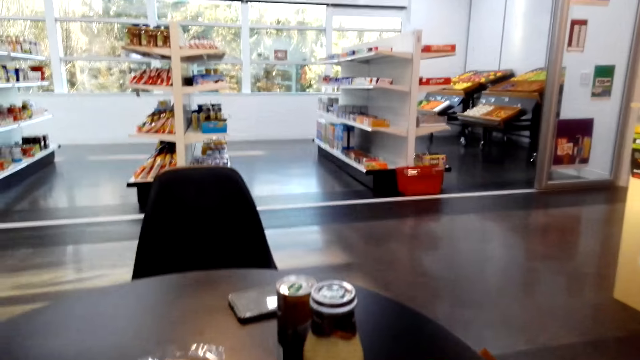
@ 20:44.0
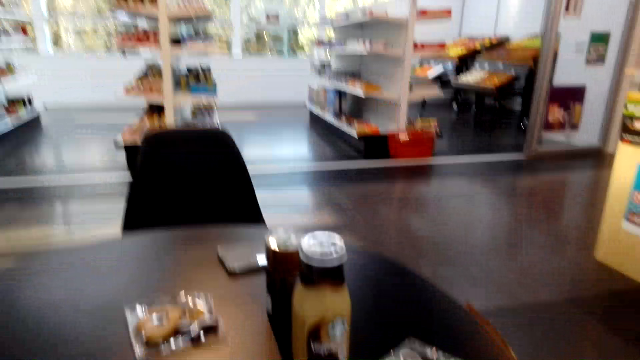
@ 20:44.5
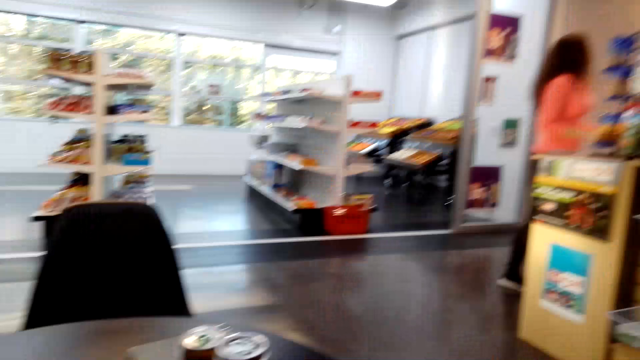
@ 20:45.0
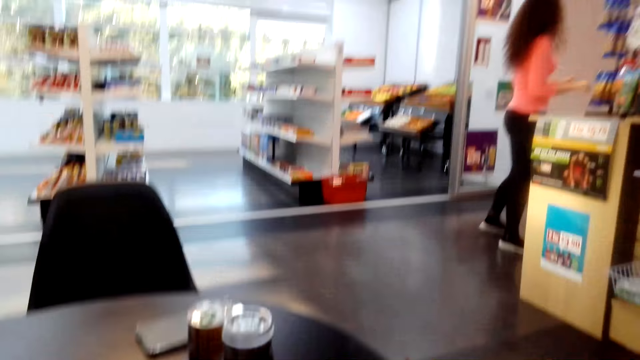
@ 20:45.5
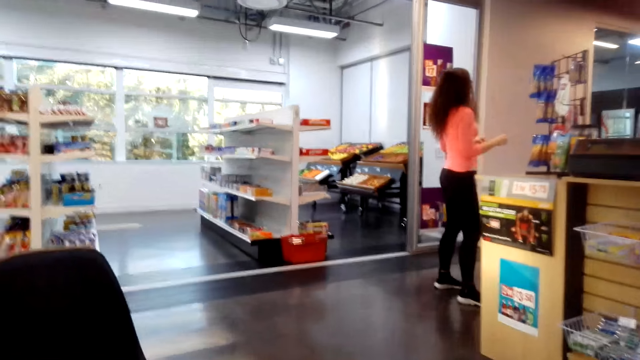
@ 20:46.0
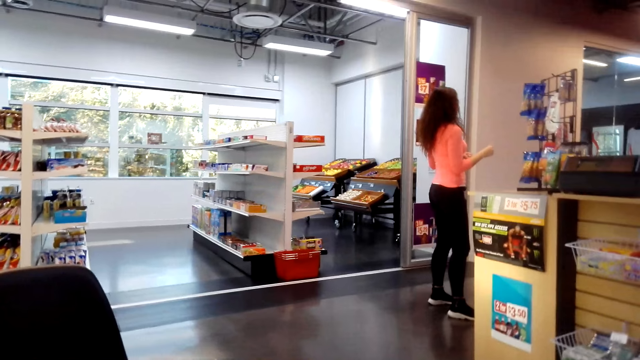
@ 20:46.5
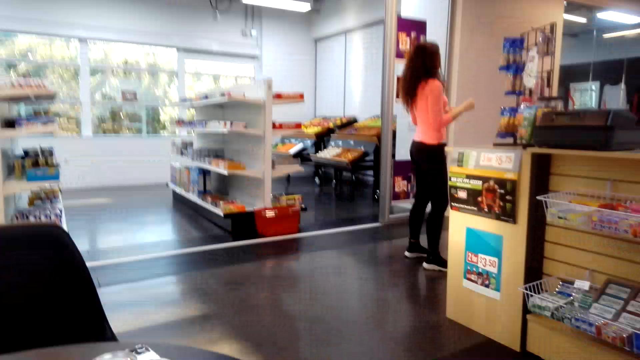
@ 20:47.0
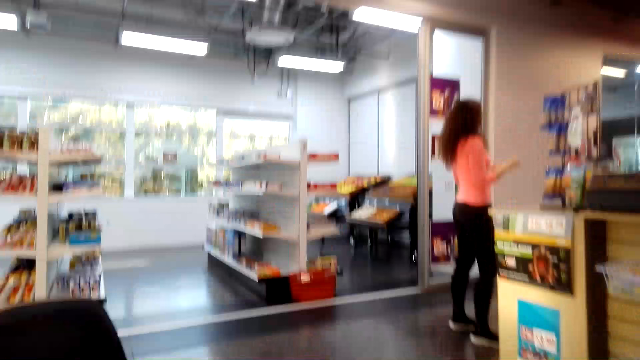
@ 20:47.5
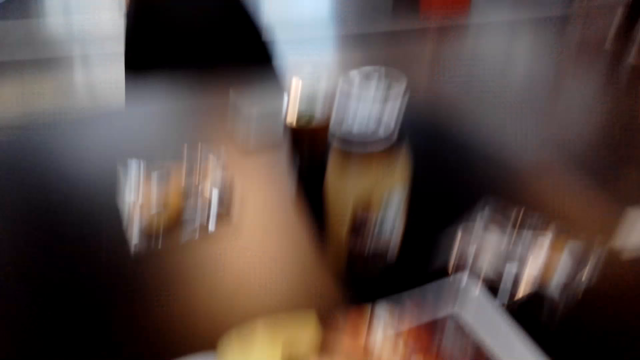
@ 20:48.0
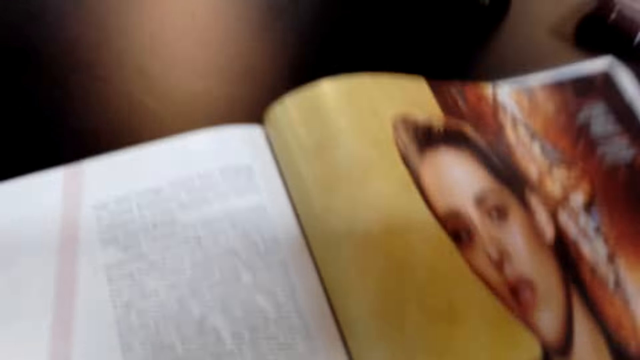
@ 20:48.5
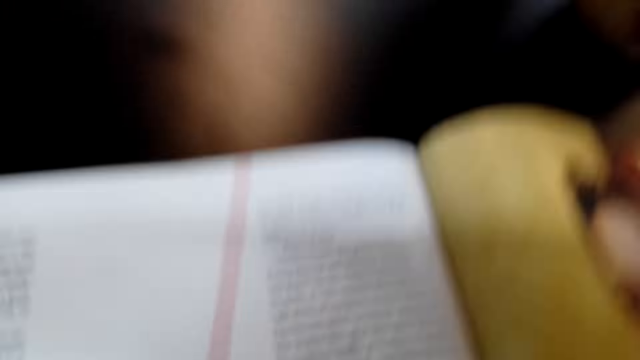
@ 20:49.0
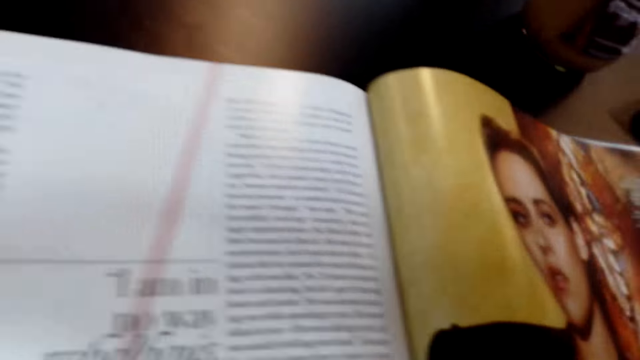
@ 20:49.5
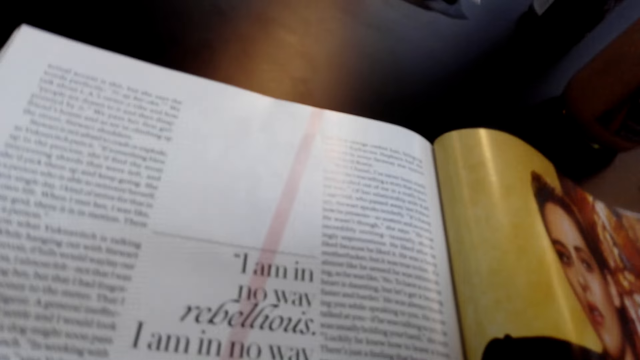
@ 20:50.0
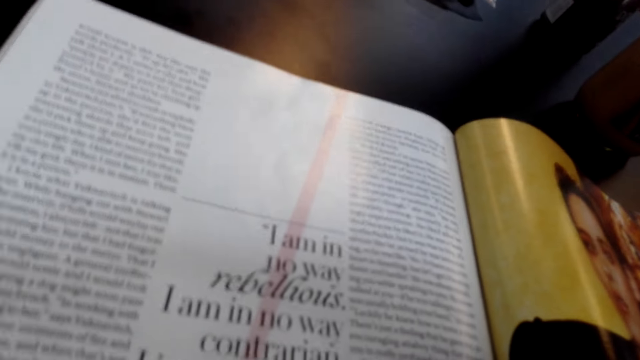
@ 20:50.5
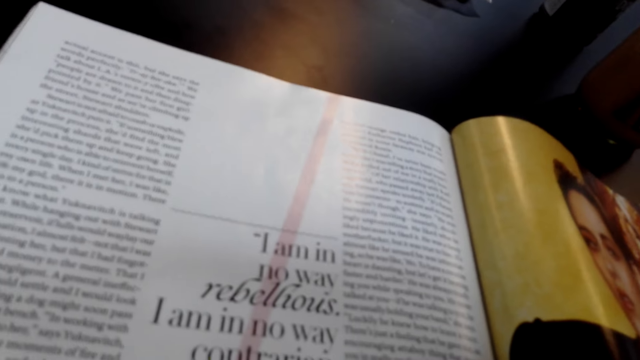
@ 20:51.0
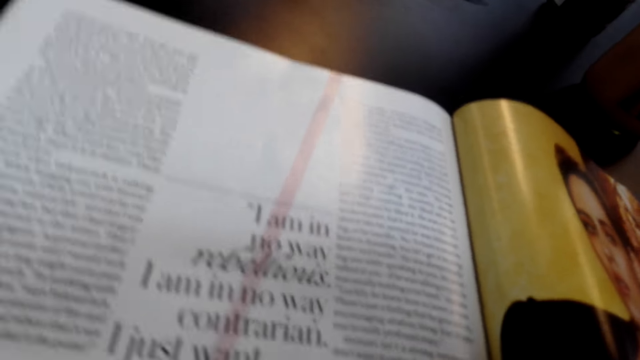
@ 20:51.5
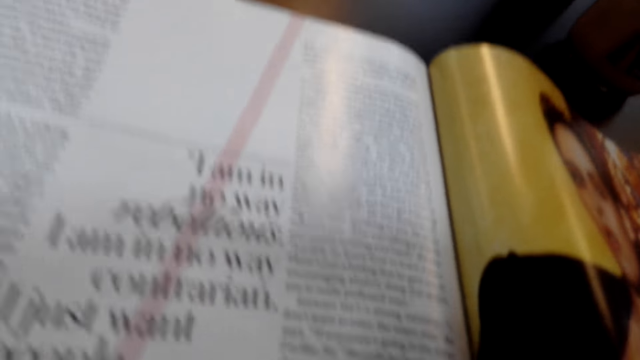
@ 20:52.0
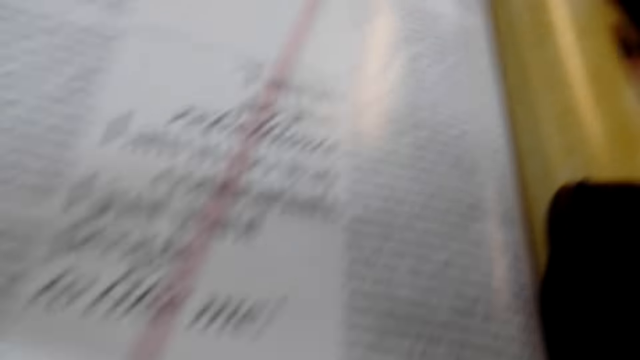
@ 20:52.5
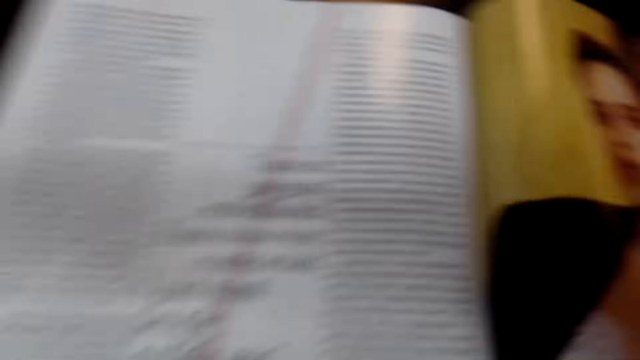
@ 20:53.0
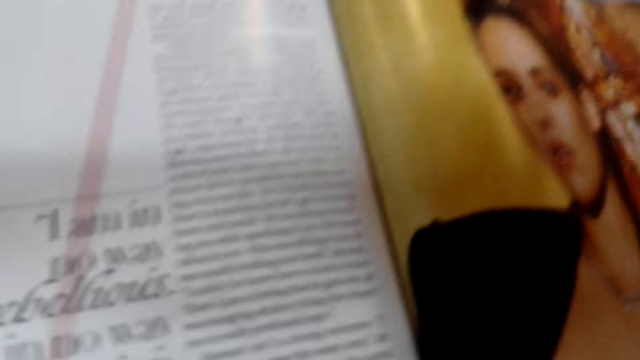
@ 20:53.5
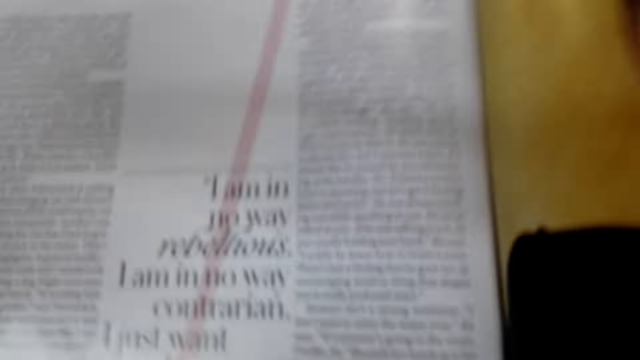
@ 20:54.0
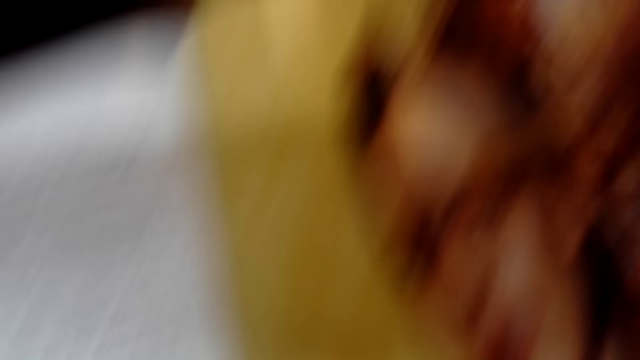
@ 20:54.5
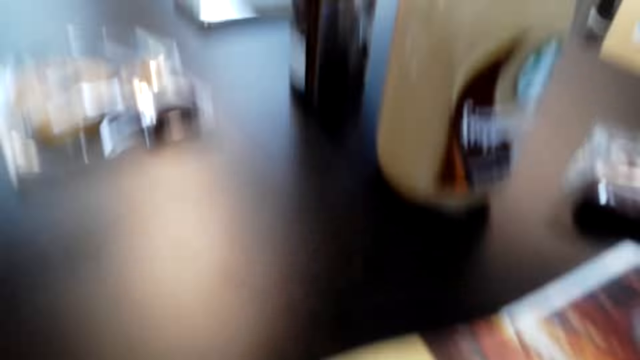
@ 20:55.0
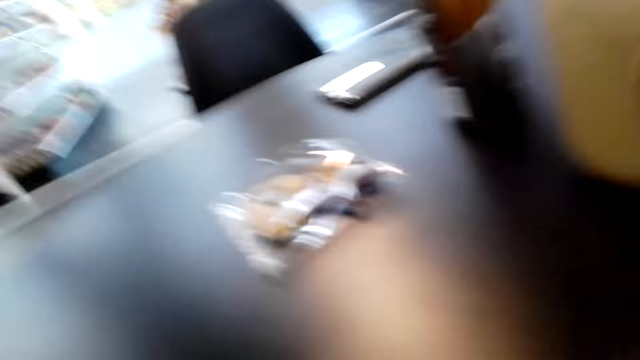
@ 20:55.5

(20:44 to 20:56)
The camera wearer reads a book. They read a magazine.

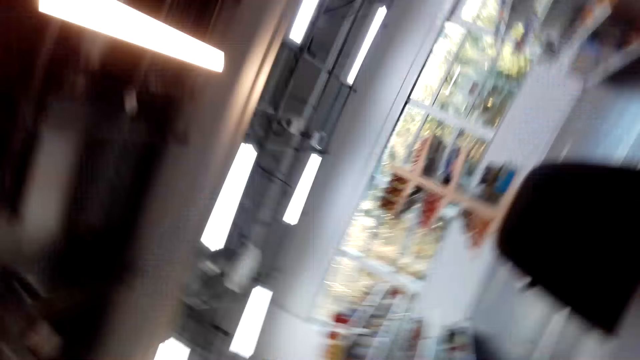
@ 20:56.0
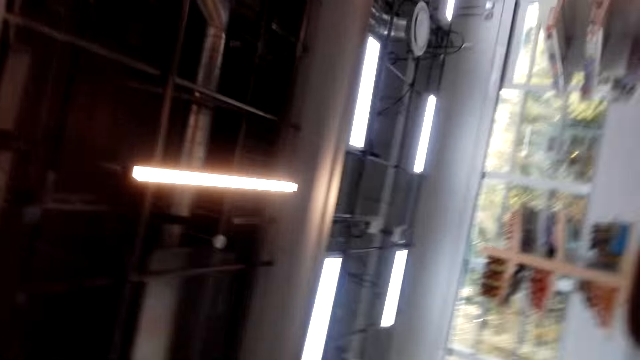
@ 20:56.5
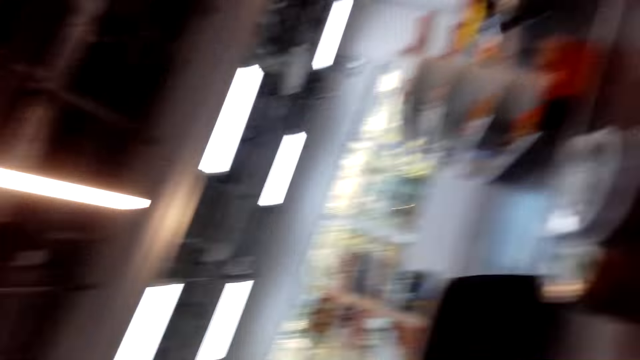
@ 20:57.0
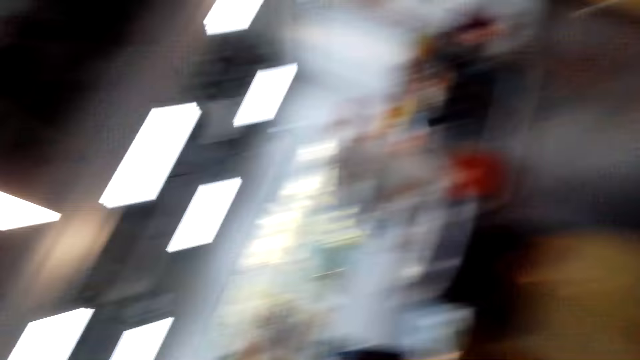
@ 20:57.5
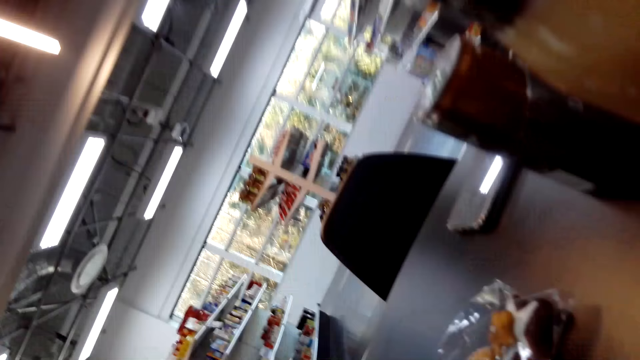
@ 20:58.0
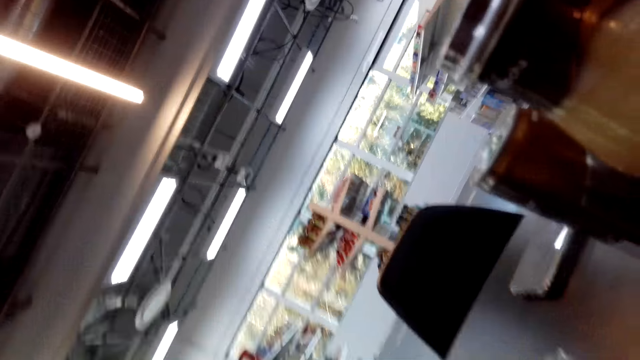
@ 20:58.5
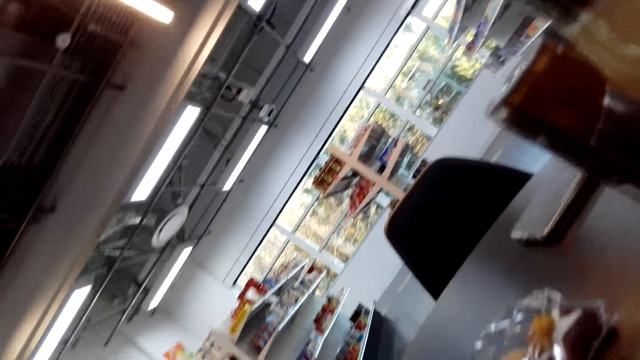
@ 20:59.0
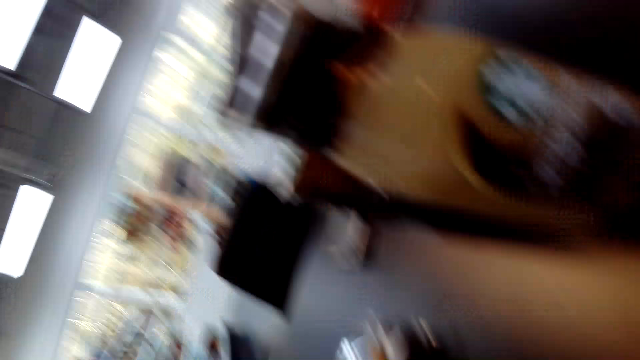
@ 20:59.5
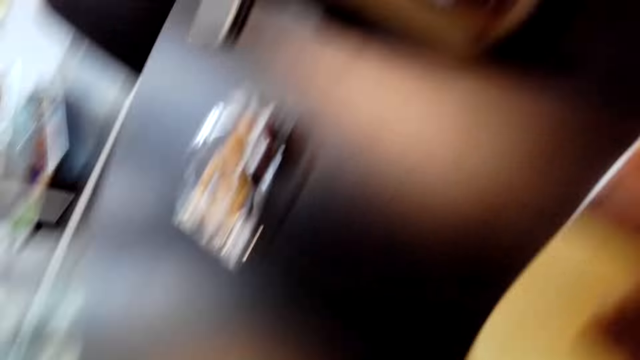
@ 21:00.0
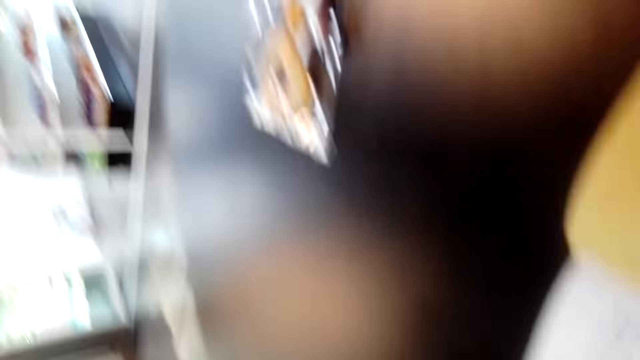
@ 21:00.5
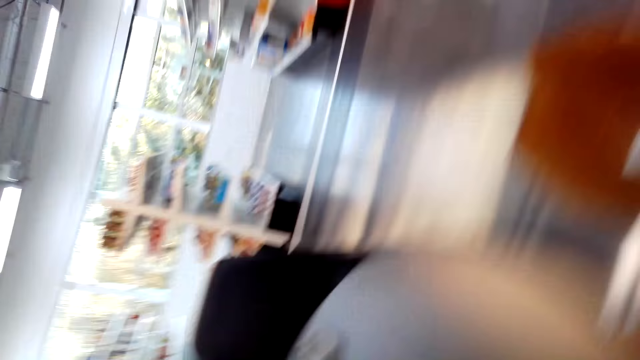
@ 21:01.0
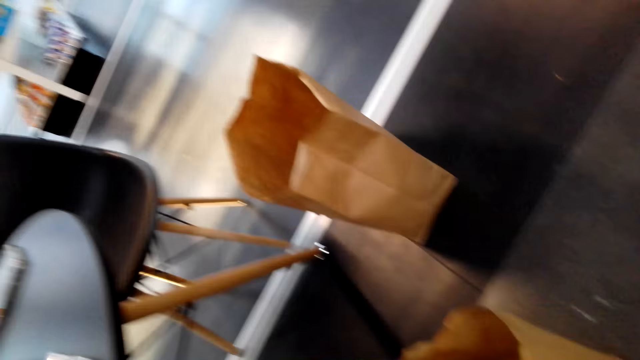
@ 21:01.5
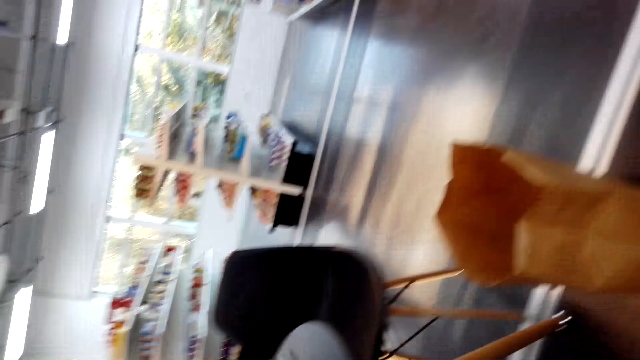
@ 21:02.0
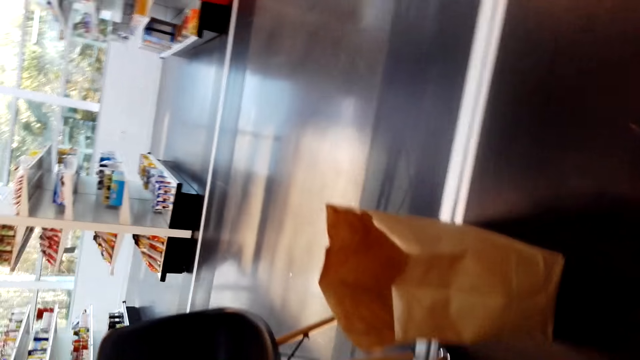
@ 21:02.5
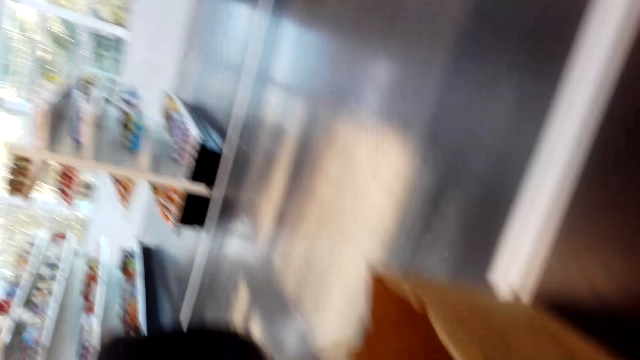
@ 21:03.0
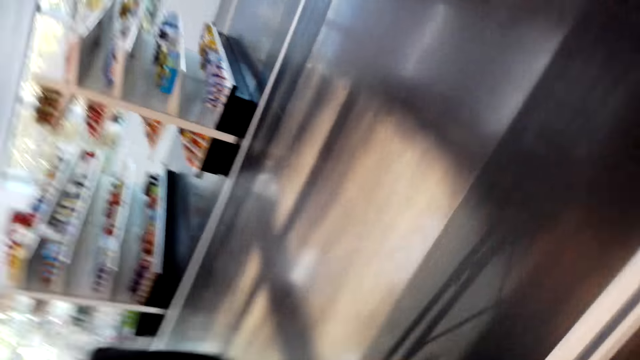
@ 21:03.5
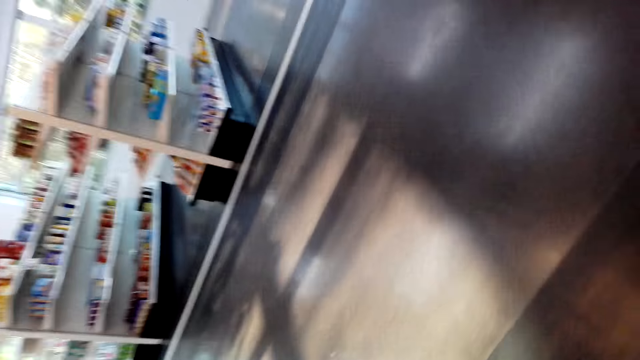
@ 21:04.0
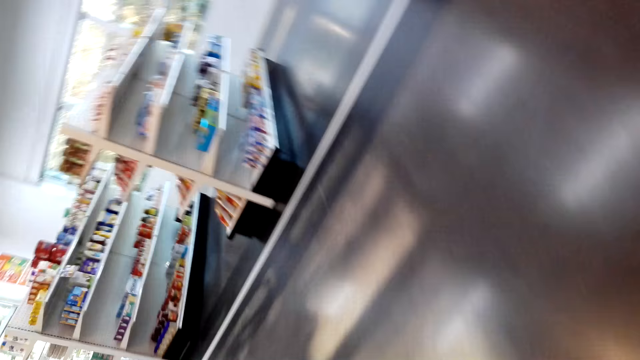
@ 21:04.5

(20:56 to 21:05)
The camera wearer looks around.
